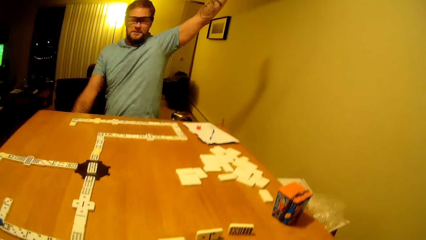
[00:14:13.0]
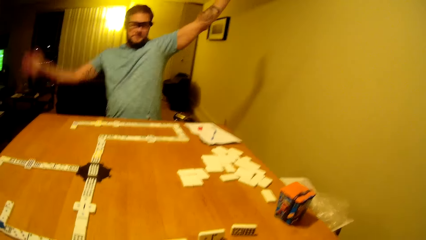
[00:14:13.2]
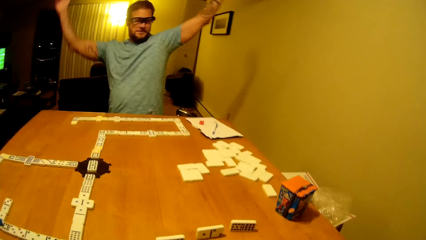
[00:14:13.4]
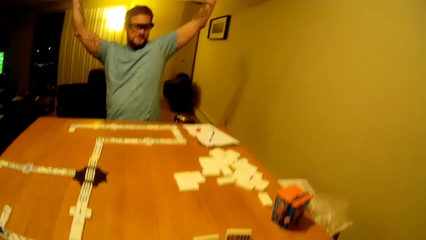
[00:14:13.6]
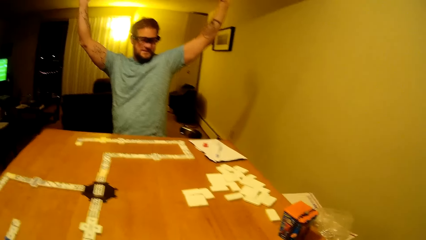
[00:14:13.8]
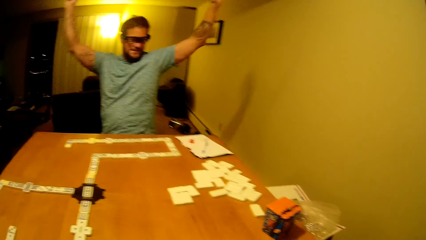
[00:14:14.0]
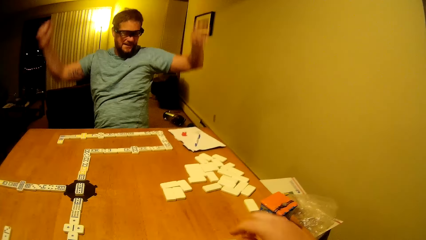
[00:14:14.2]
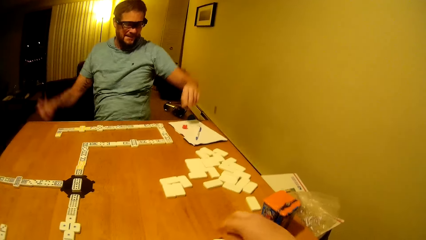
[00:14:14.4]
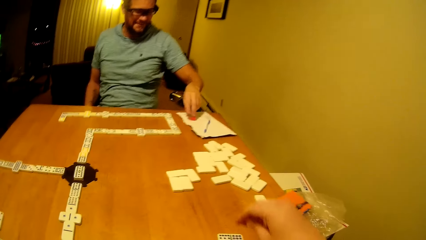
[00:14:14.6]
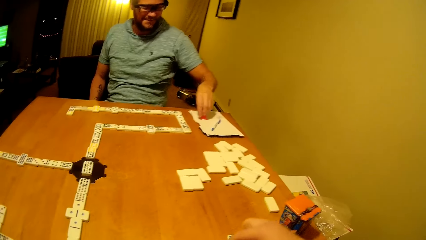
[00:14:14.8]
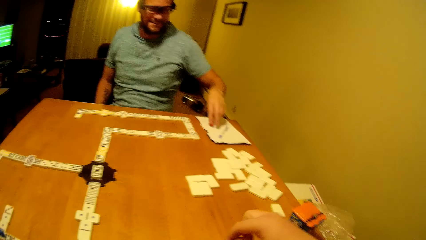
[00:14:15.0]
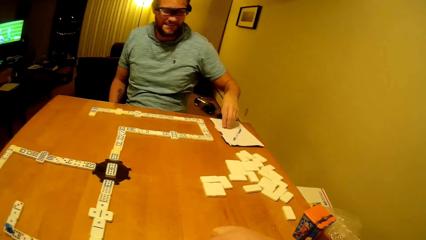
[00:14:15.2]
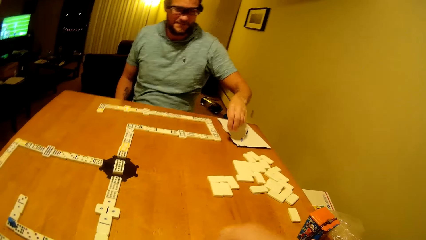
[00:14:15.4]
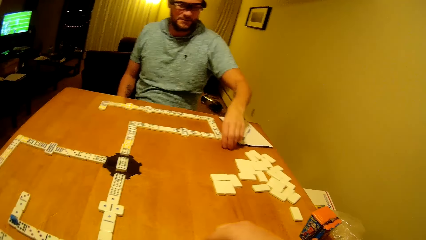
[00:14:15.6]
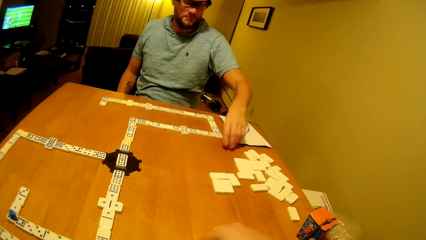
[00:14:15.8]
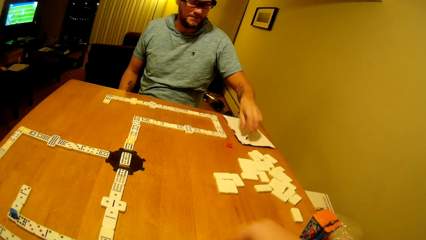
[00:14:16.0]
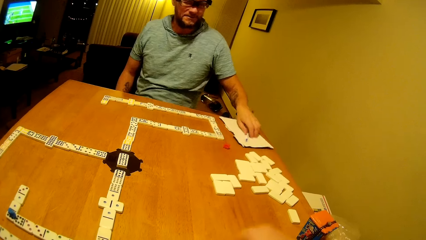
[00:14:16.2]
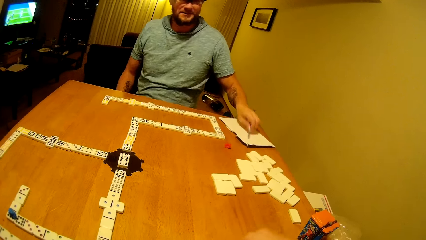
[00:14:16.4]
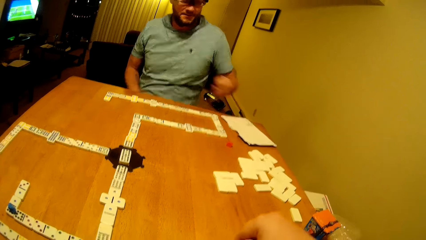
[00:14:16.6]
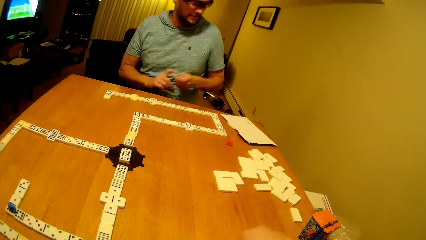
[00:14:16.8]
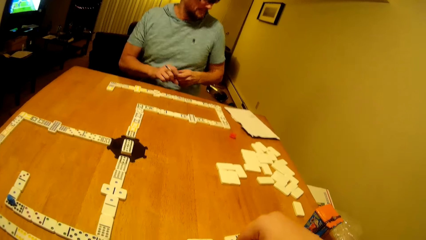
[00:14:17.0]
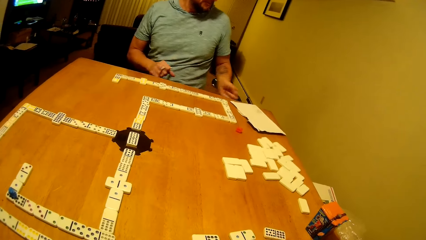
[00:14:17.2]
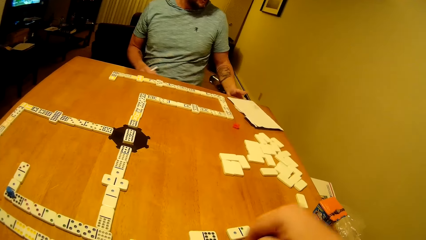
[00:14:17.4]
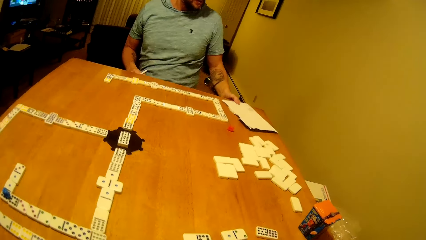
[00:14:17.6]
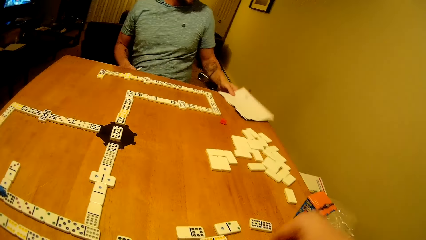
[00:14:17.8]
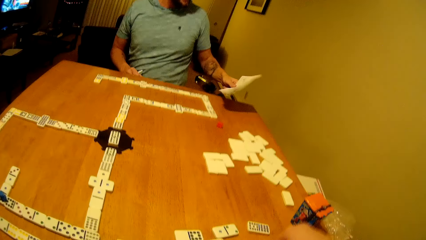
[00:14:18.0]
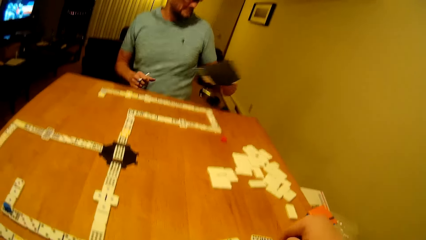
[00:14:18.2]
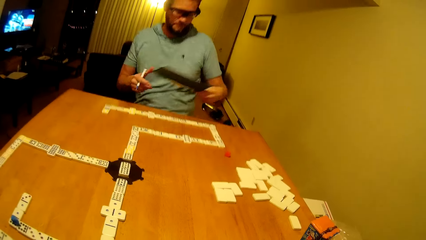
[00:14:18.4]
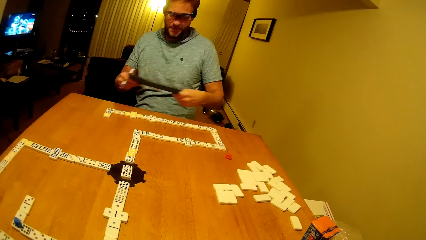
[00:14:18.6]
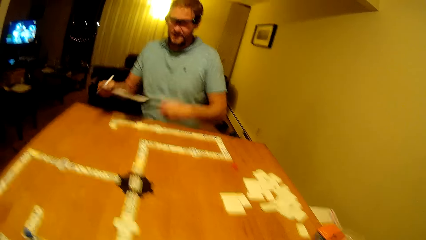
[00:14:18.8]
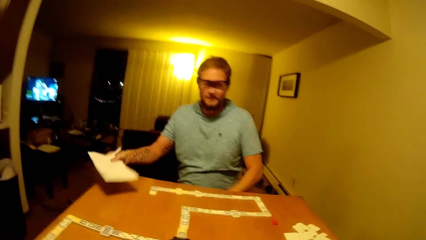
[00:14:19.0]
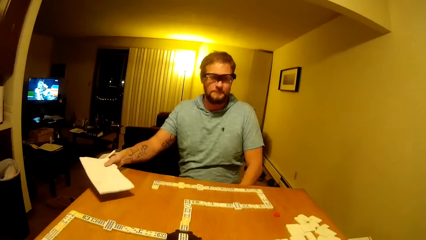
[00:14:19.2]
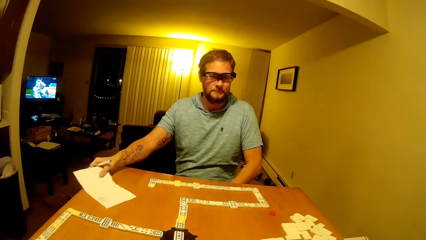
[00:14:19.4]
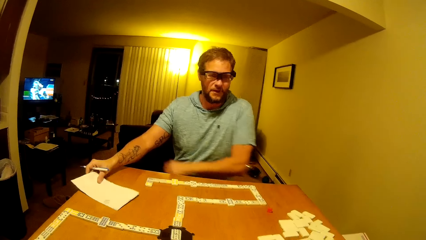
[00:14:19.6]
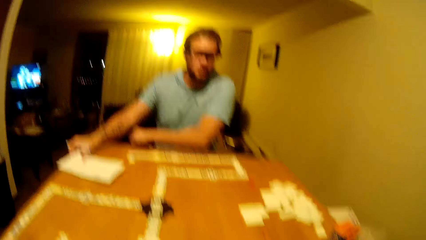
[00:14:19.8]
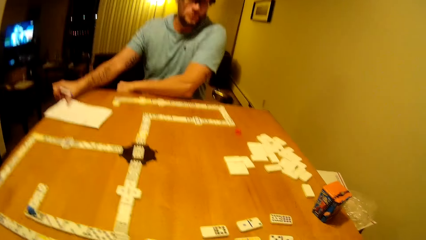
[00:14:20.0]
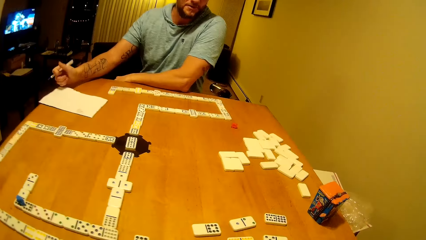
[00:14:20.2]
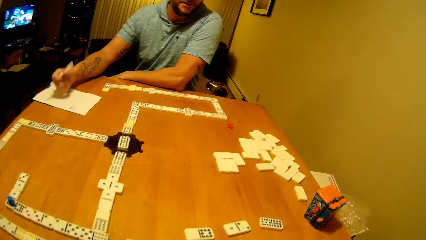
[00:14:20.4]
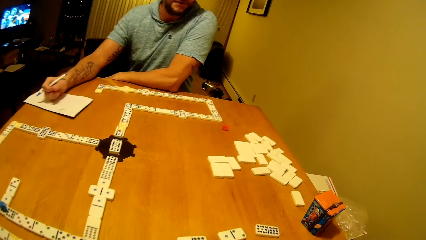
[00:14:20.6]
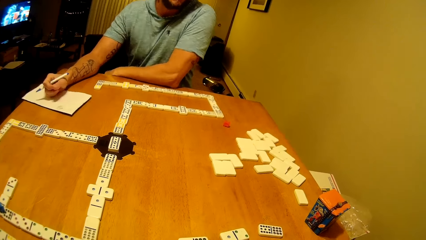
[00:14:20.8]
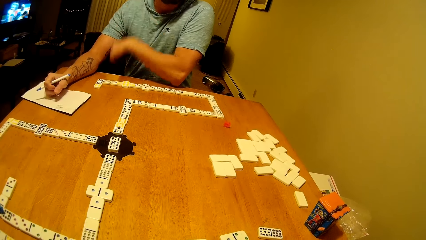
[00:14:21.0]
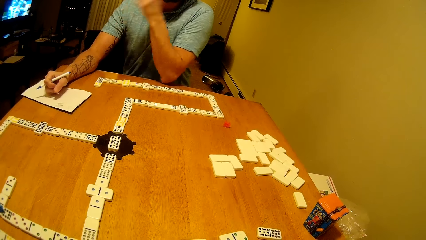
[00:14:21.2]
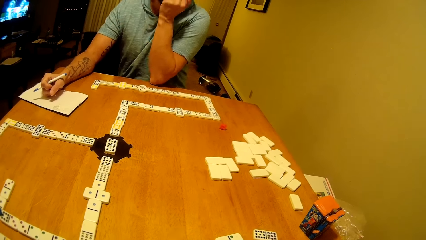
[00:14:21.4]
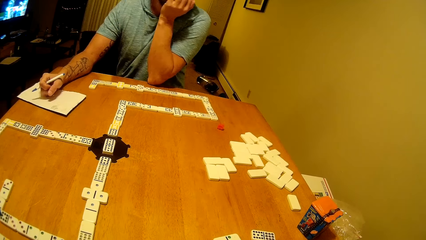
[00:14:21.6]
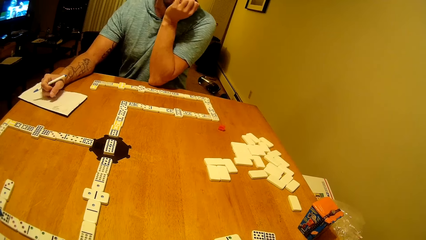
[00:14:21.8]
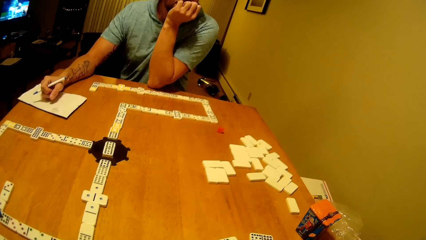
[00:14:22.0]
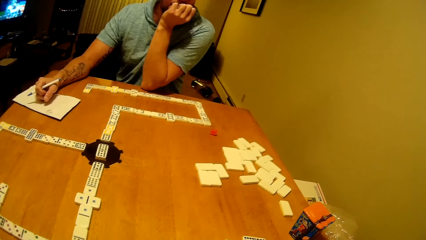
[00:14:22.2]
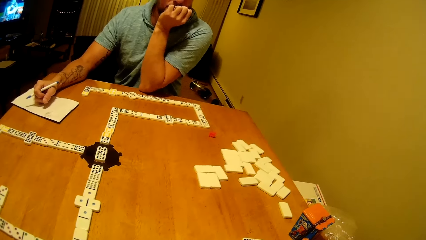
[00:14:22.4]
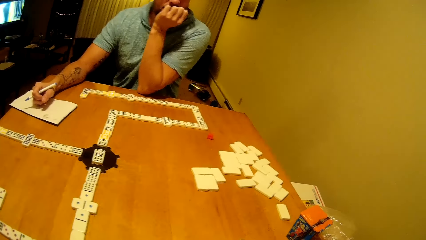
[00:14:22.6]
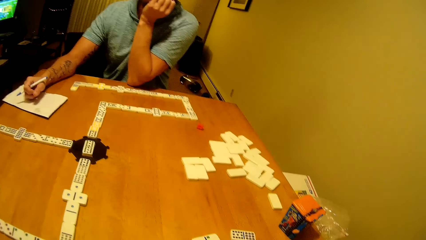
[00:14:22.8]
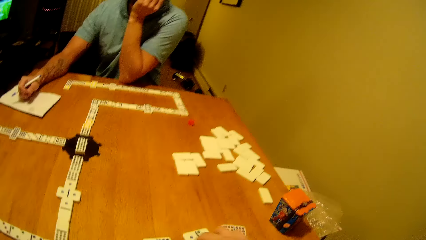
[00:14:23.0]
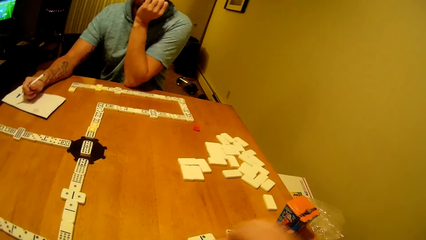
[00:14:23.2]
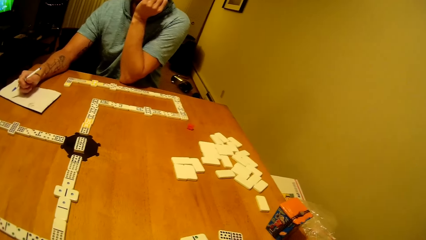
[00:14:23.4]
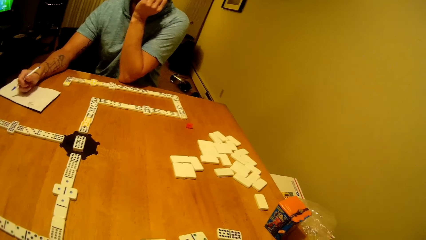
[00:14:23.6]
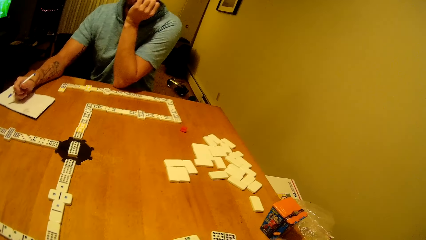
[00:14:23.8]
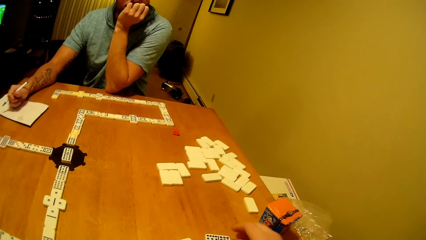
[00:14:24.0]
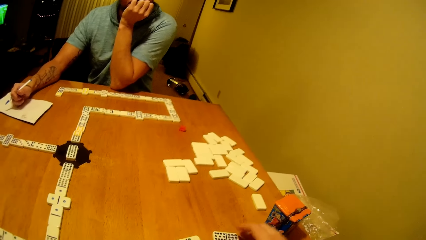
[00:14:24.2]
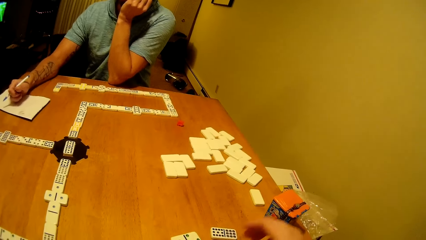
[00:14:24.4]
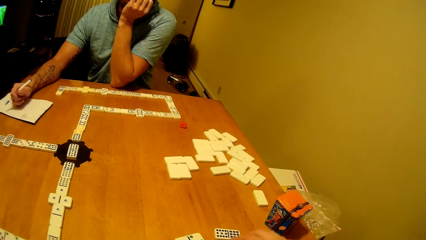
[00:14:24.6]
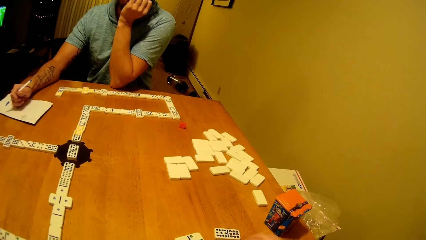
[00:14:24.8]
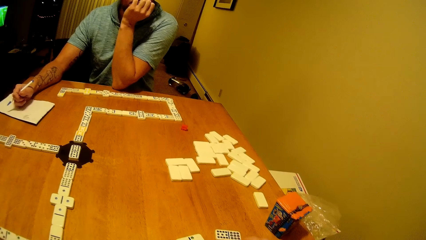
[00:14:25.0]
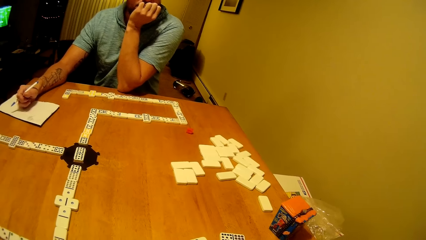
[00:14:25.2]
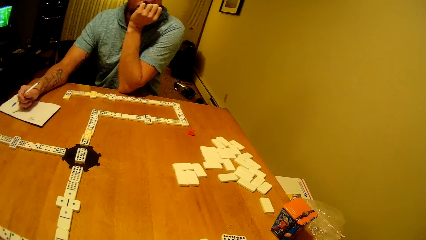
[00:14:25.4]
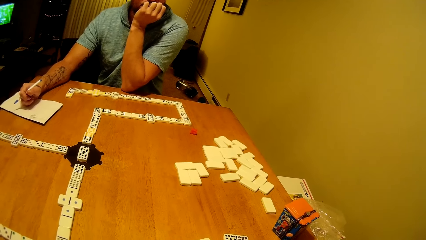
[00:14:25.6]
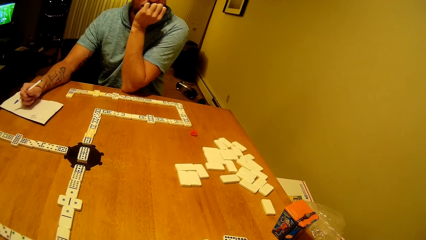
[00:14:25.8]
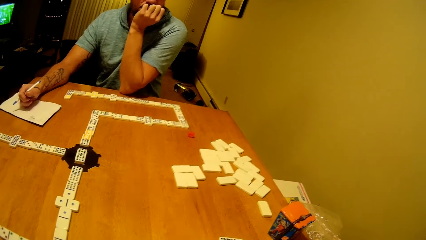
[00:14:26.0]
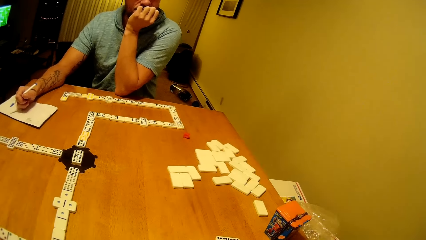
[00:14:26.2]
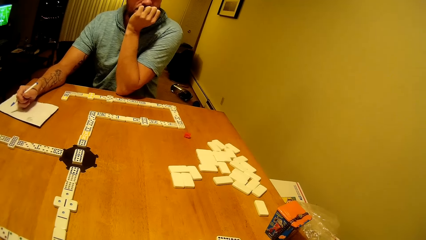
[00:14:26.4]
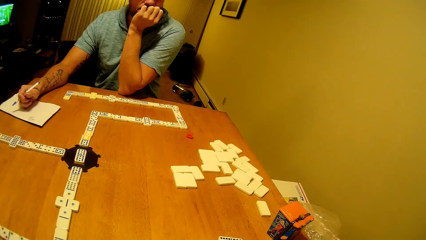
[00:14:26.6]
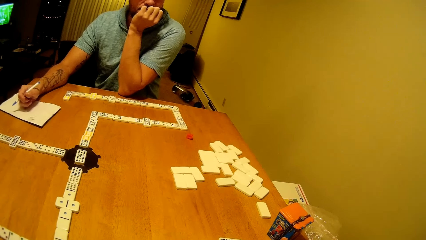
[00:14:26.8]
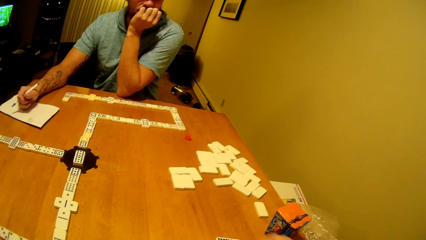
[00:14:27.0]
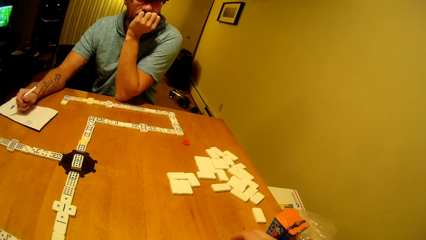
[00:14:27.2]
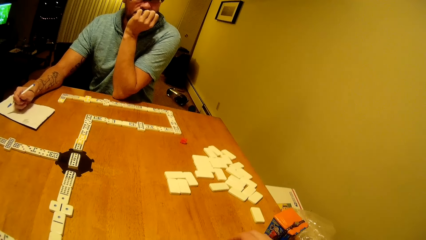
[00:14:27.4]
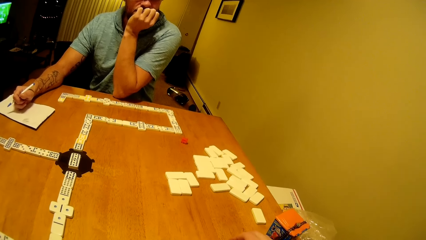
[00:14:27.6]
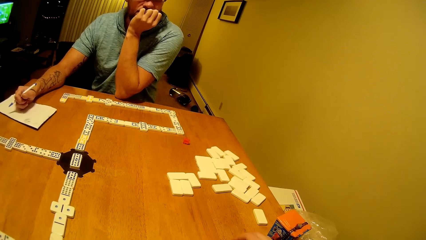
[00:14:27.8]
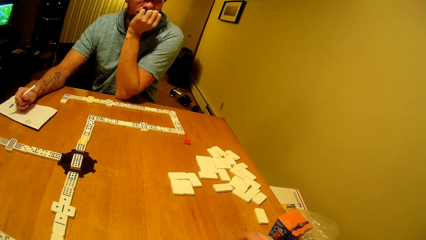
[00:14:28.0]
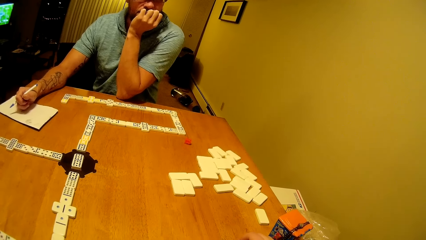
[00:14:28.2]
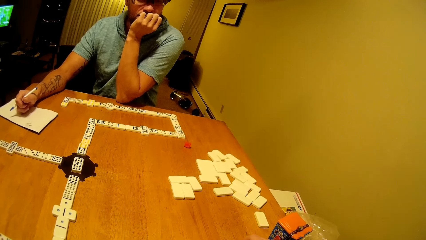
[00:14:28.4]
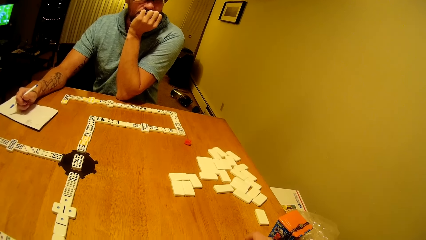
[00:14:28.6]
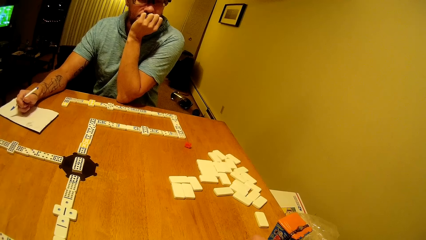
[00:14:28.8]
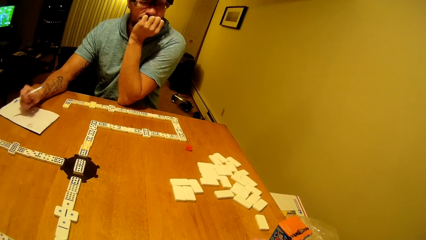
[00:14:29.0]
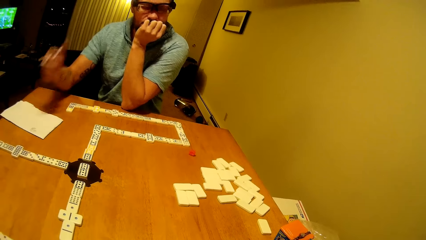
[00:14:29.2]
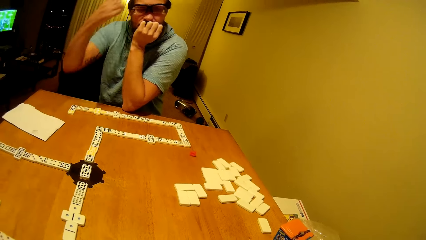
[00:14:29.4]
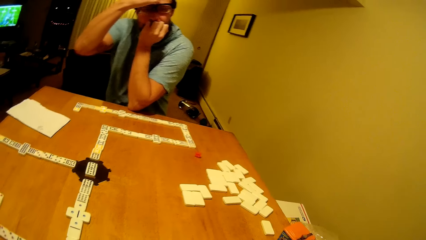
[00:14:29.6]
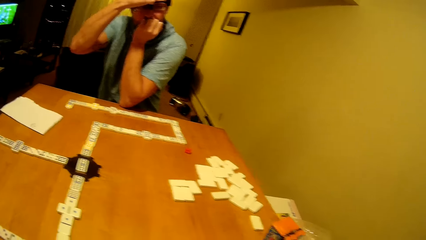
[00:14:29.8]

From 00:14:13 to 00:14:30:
A man raises his hand. The man puts the dice down and raises his hands. The man picks the dice. The camera wearer moves the dice forward. The man places the dice on the table. The man picks up a pen. The man picks up the book from the table. The man places the book on the table. The man places his hand on the chin. The man holds his mouth. The camera wearer places the pai gow tile on the table.
